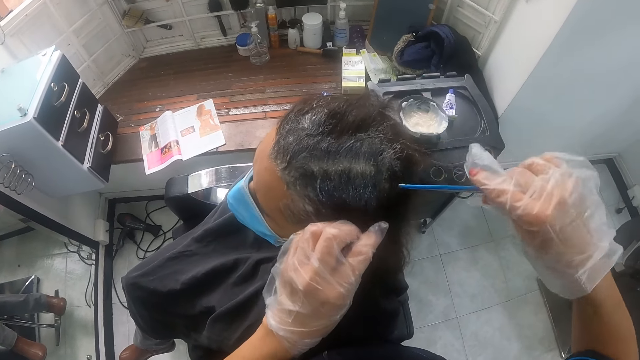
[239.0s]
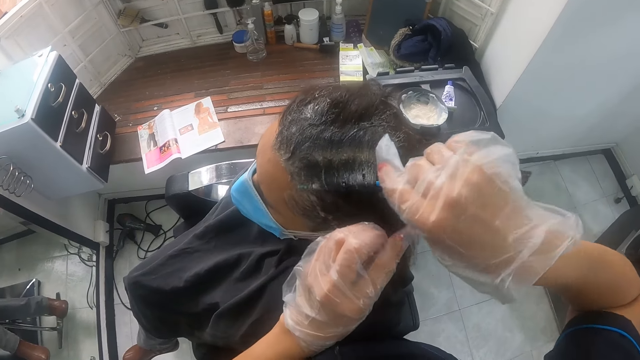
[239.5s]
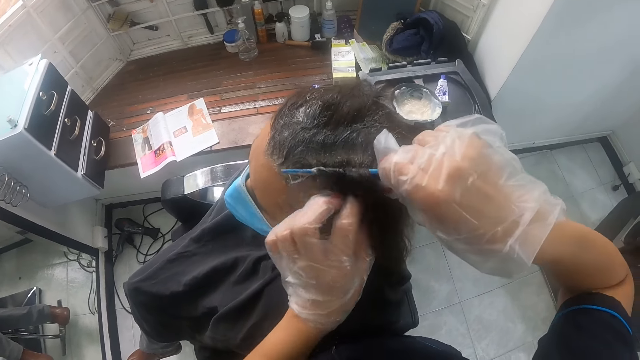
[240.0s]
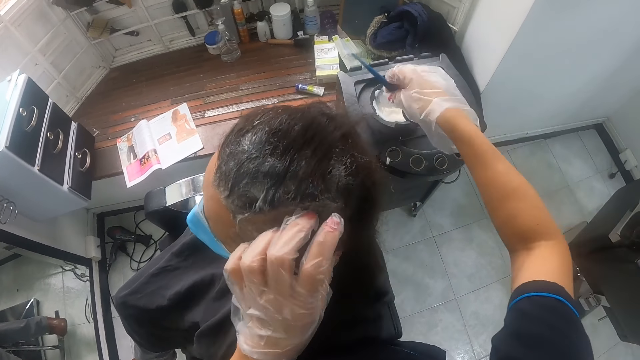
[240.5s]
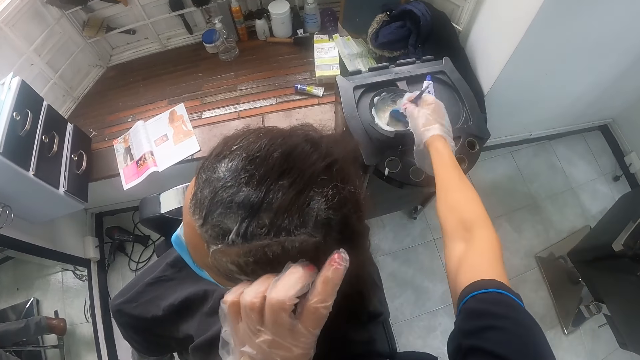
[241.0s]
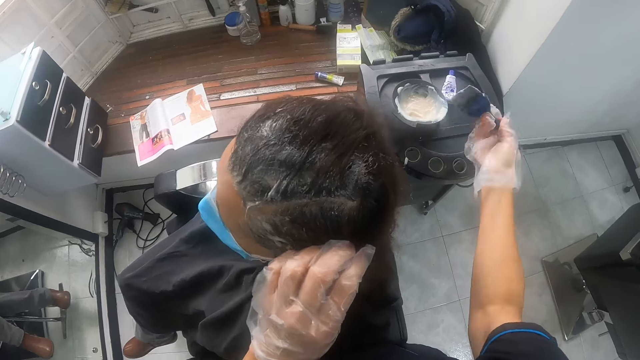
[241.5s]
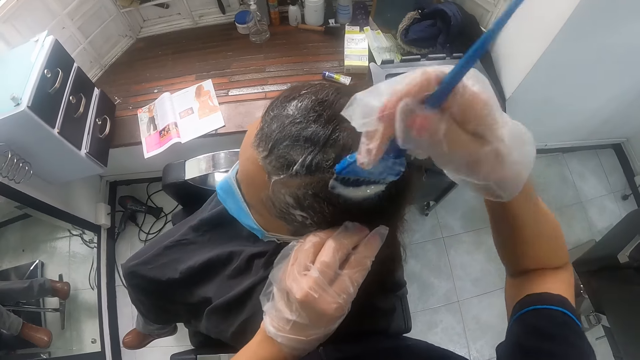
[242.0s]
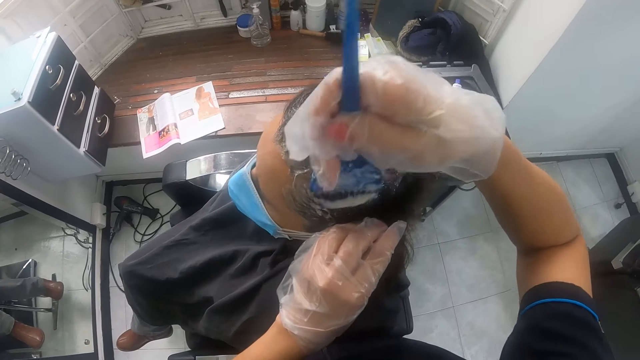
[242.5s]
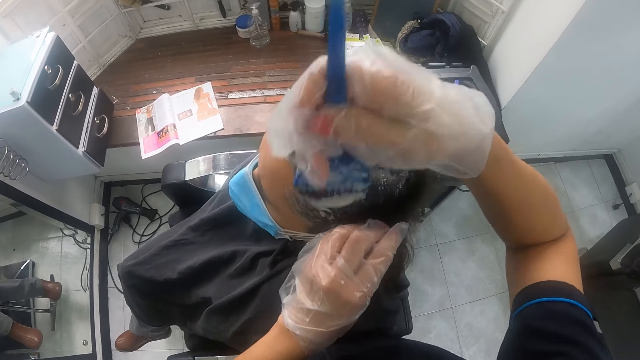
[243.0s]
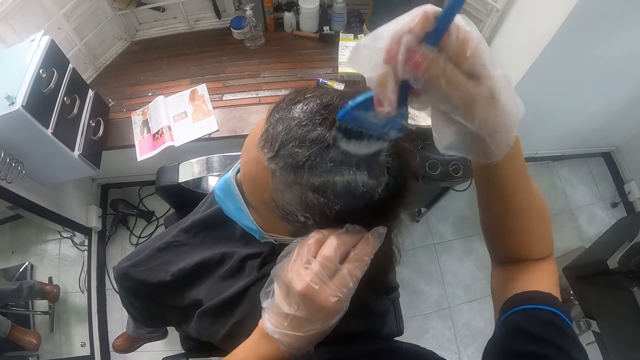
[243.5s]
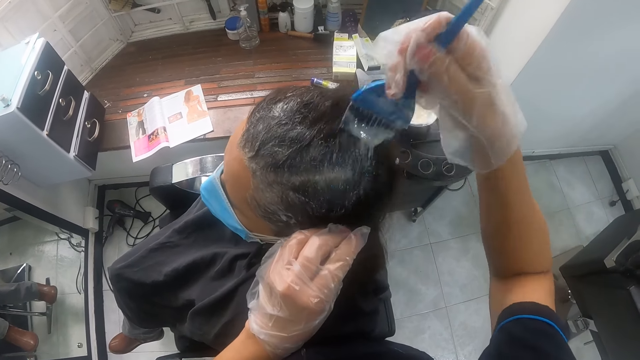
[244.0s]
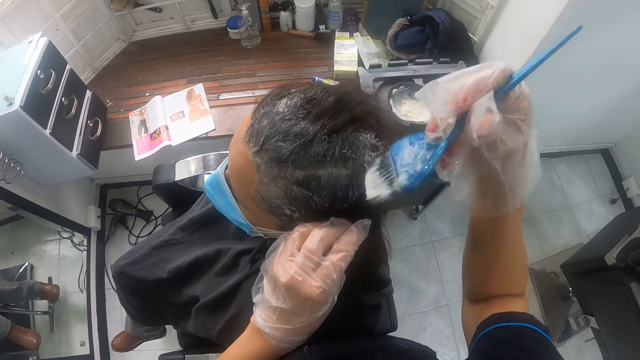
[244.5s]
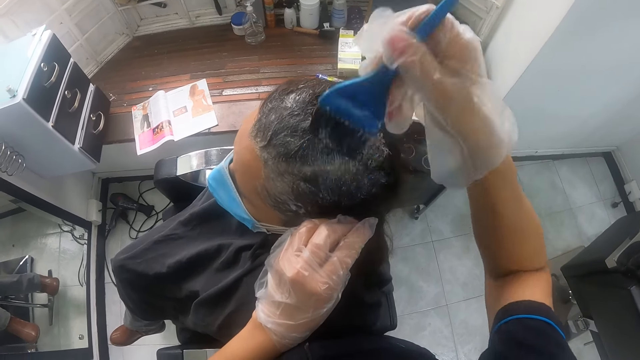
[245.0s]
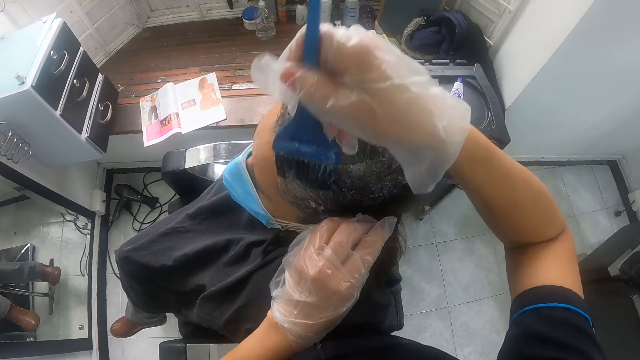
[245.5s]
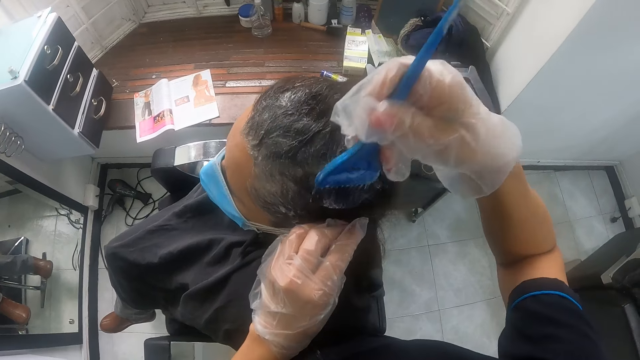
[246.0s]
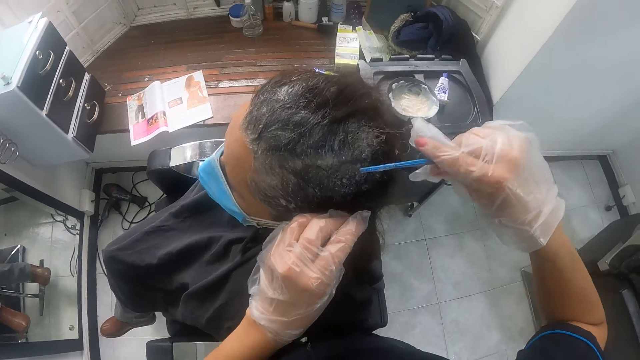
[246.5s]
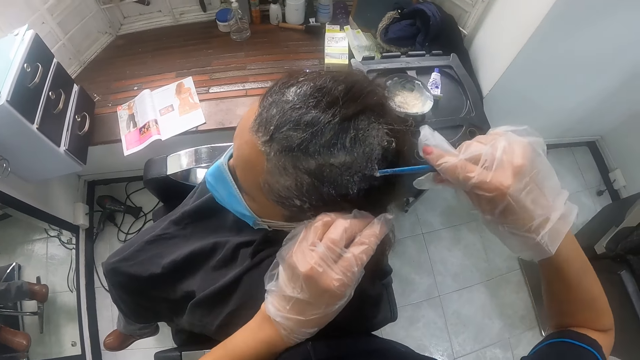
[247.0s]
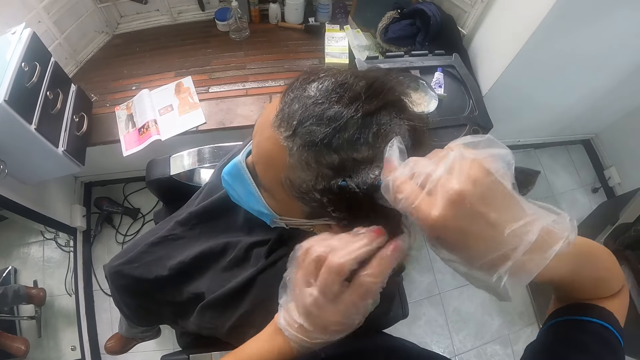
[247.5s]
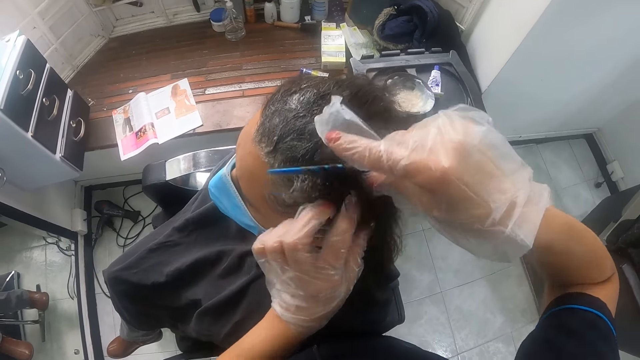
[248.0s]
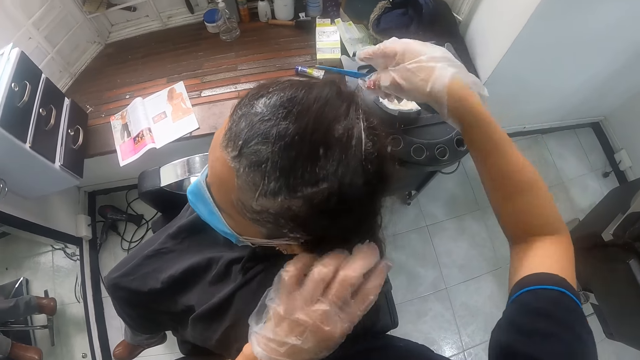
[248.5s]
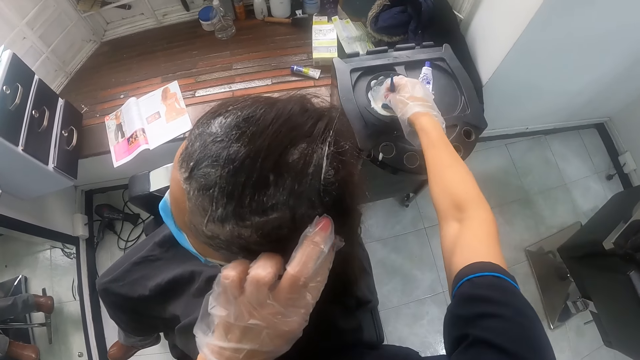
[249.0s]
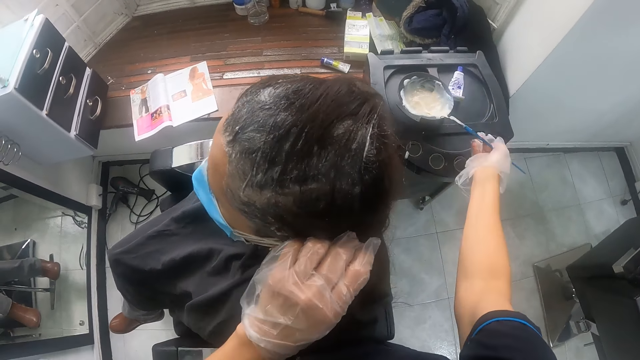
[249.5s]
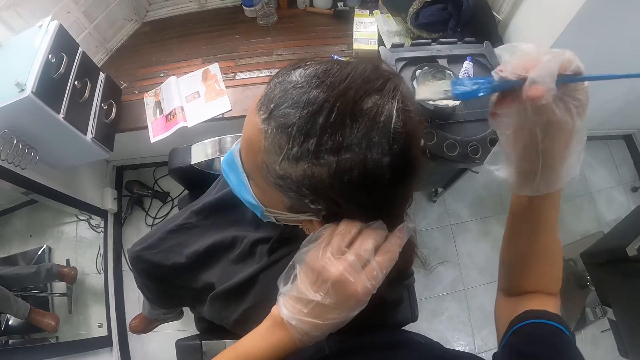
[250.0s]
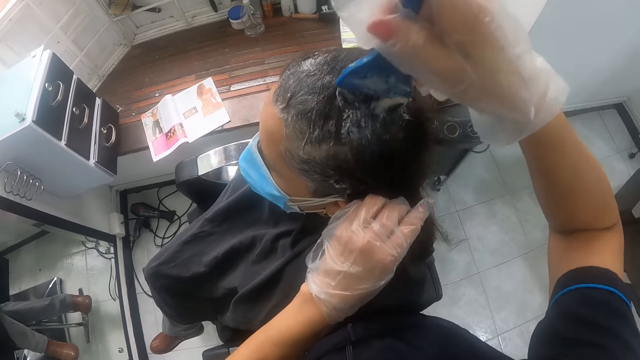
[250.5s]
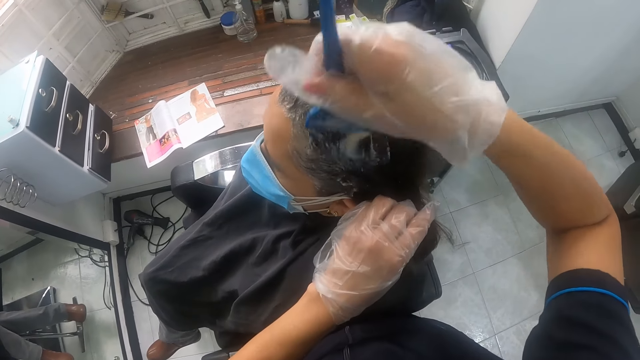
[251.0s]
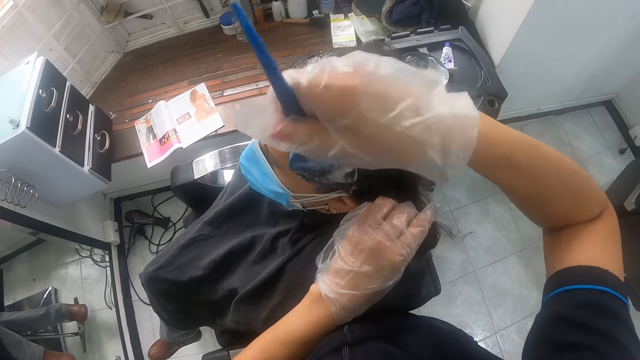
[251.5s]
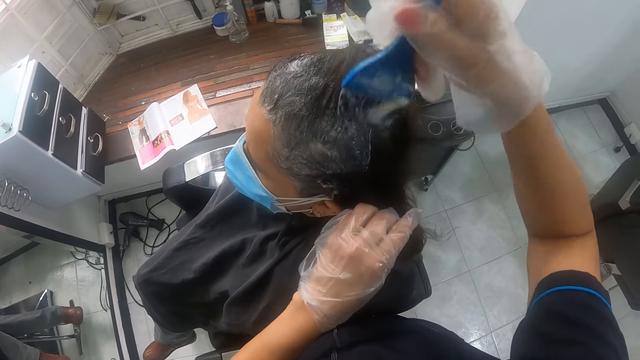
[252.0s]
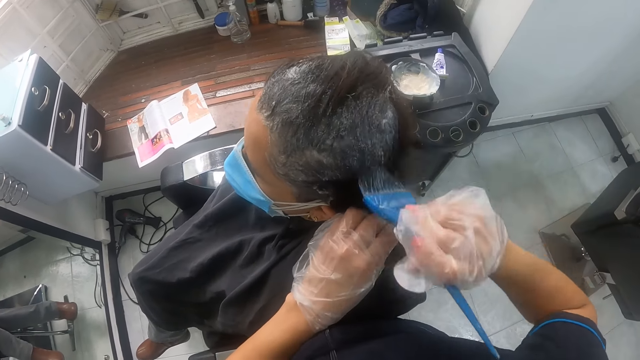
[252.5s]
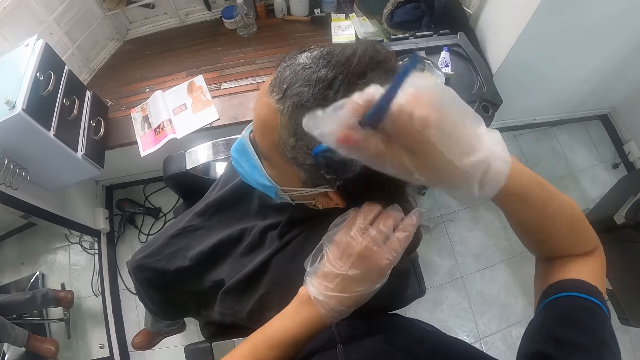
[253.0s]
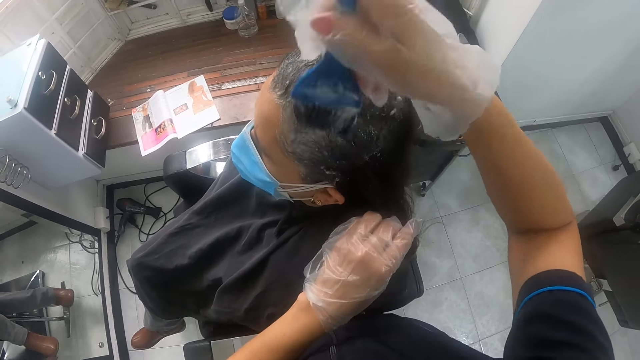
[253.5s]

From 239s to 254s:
The camera wearer lifts the woman's hair with the hair brush in her right hand. She takes liquid from the plastic bowl on the salon trolley with the brush in her right hand. She applies the liquid in the hair brush on the woman's head with her right hand. She lifts the woman's hair with the hair brush in her right hand. She takes liquid from the plastic bowl on the salon trolley with the brush in her right hand. She applies the liquid in the hair brush on the woman's head with her right hand.

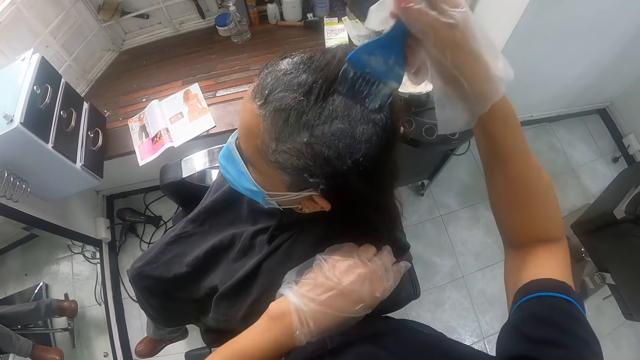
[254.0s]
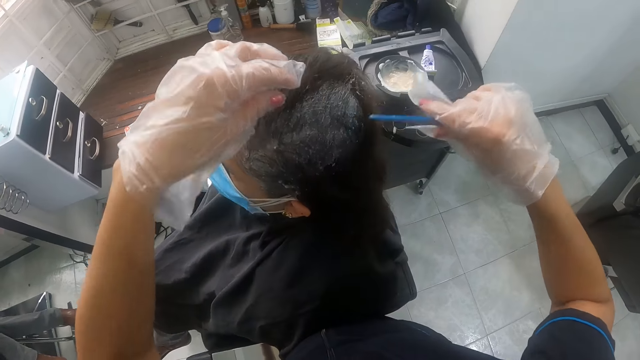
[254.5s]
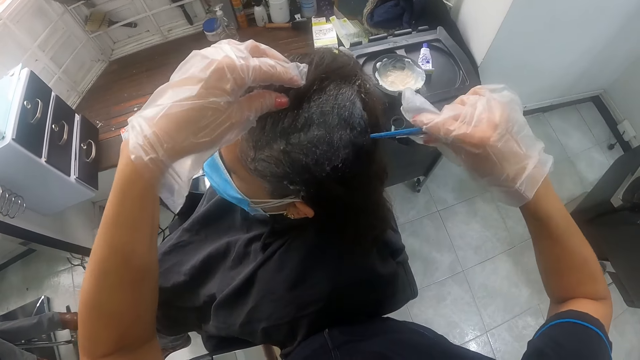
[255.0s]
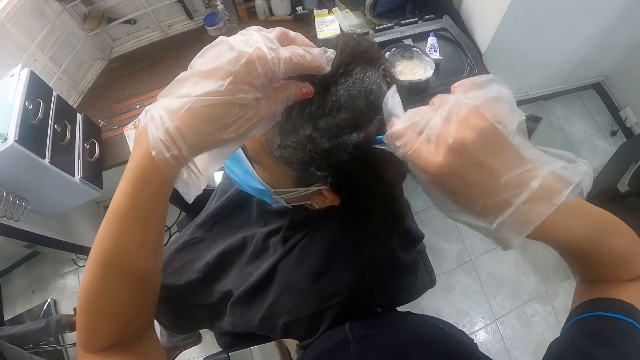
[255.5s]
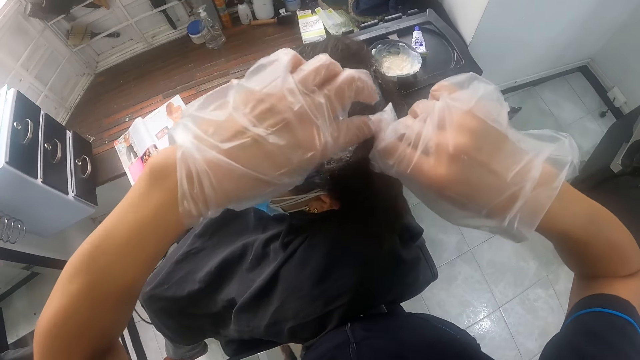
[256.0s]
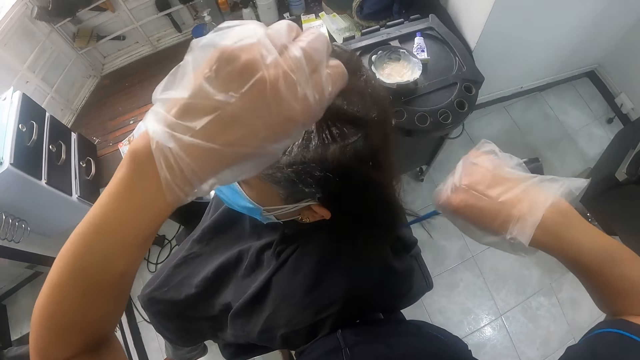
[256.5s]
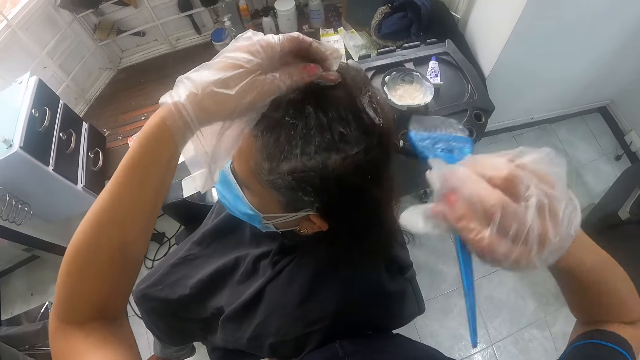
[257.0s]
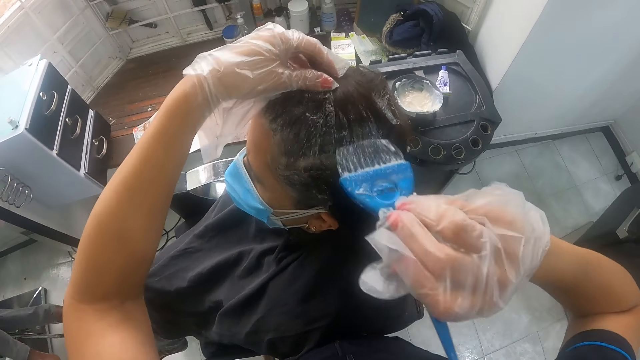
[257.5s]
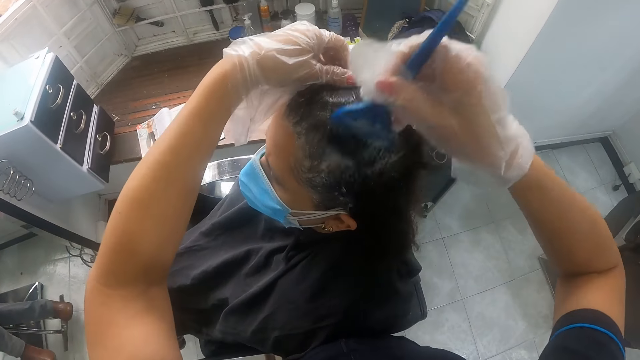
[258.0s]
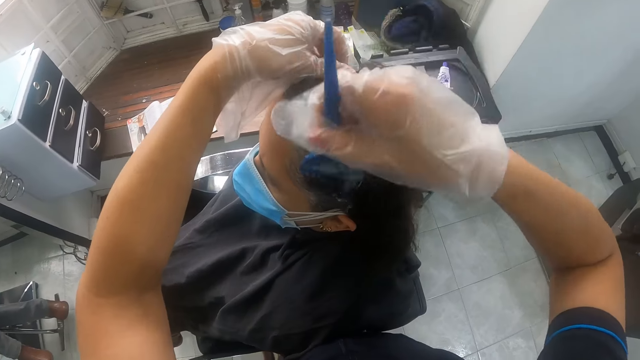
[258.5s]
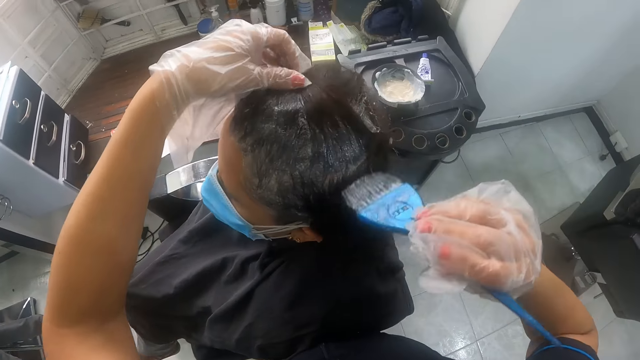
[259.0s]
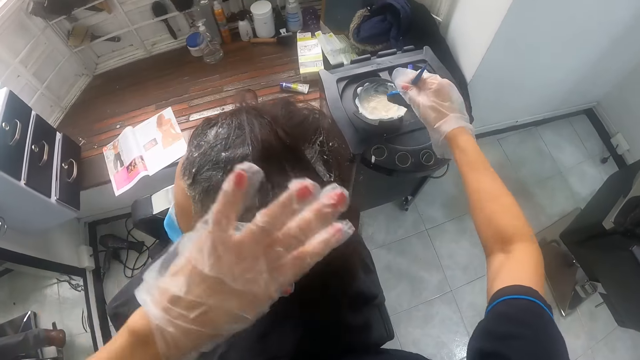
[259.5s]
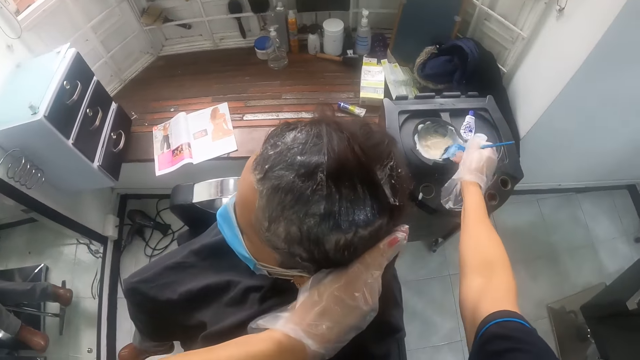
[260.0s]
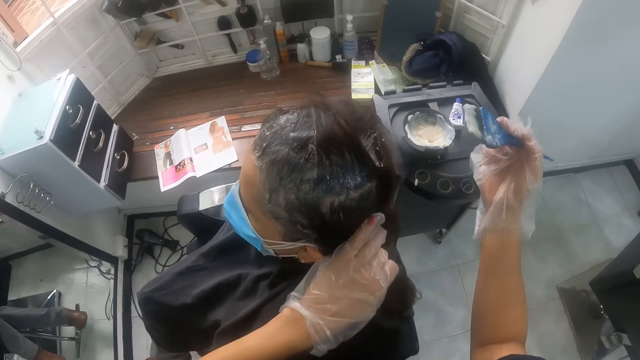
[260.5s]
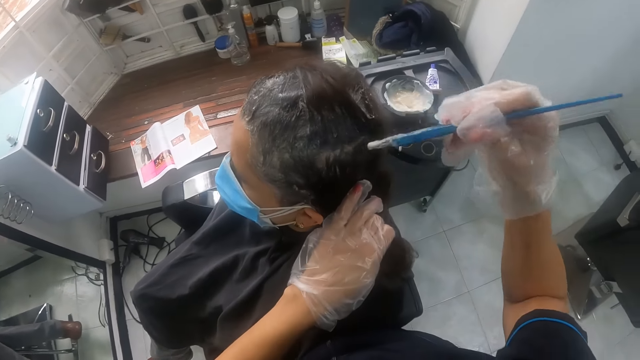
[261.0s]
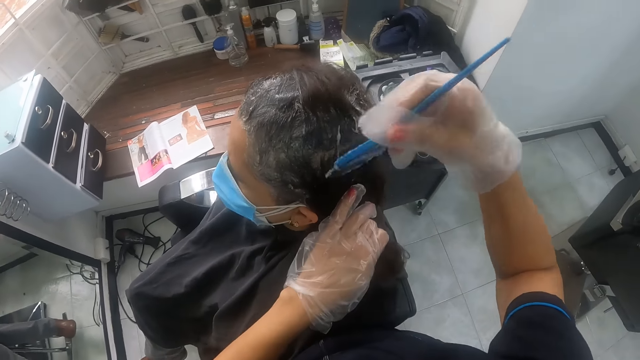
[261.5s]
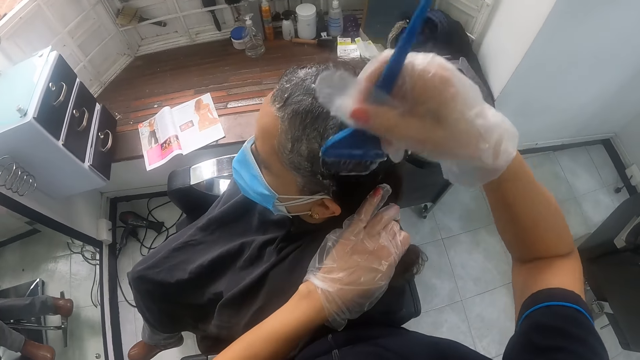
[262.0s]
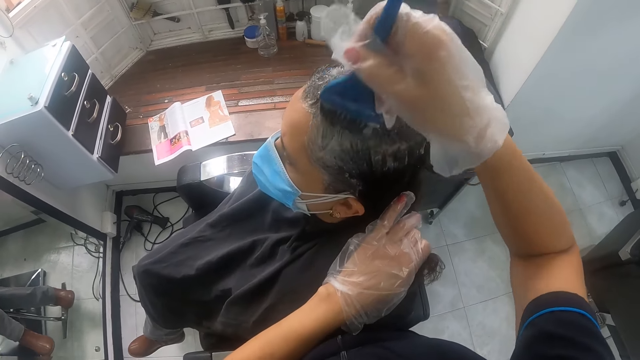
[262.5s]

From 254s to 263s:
The camera wearer lifts the woman's hair with the hair brush in her right hand. She takes liquid from the plastic bowl on the salon trolley with the brush in her right hand. She applies the liquid in the hair brush on the woman's head with her right hand.
